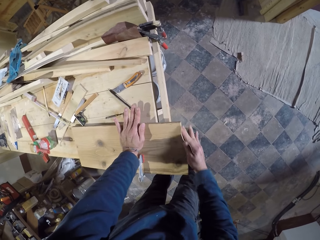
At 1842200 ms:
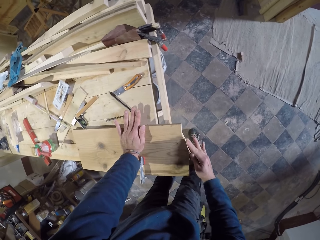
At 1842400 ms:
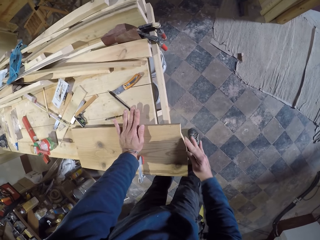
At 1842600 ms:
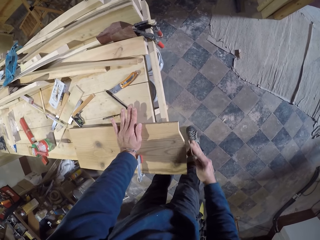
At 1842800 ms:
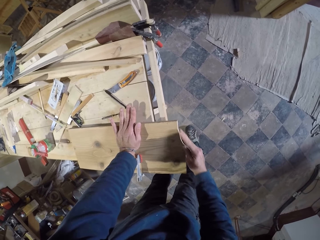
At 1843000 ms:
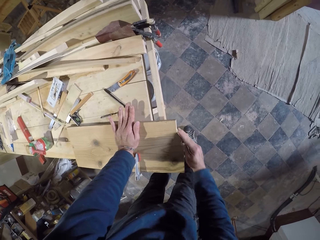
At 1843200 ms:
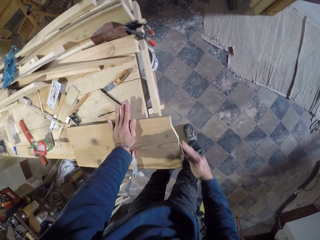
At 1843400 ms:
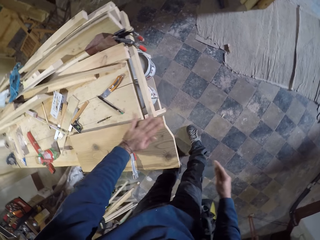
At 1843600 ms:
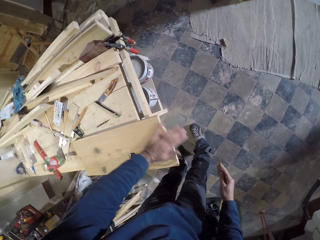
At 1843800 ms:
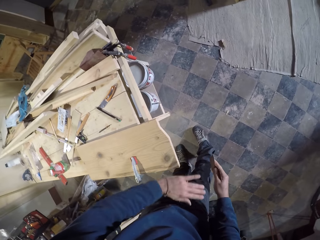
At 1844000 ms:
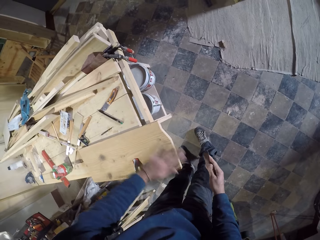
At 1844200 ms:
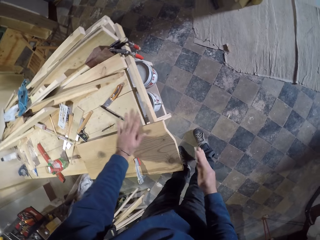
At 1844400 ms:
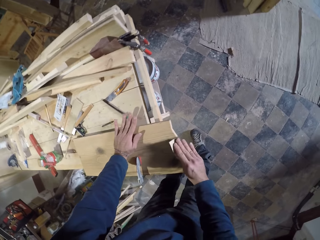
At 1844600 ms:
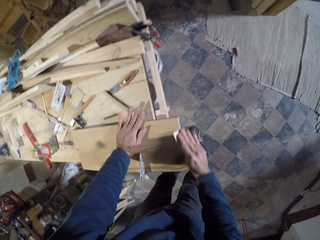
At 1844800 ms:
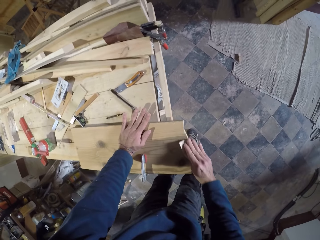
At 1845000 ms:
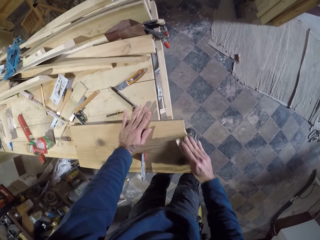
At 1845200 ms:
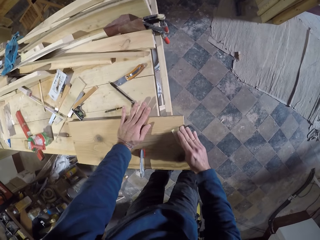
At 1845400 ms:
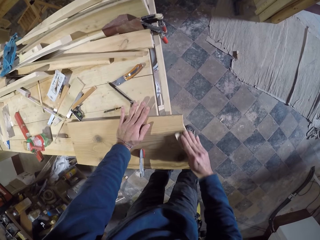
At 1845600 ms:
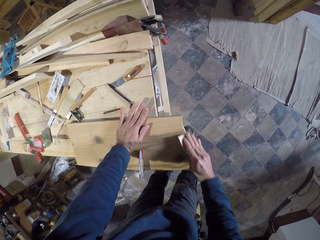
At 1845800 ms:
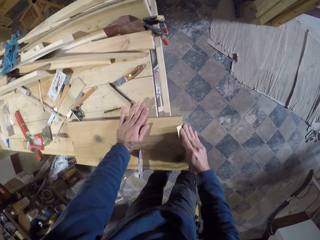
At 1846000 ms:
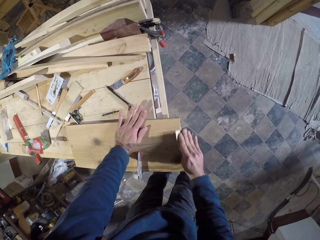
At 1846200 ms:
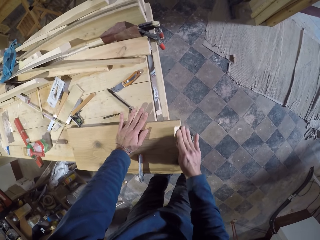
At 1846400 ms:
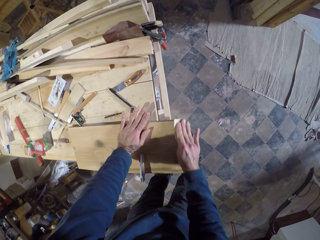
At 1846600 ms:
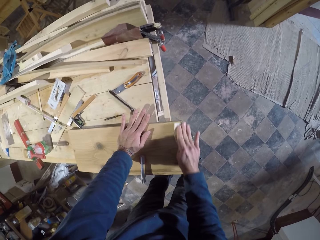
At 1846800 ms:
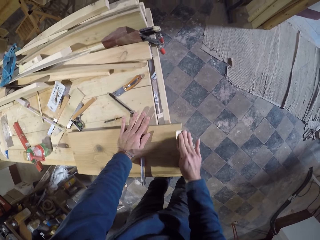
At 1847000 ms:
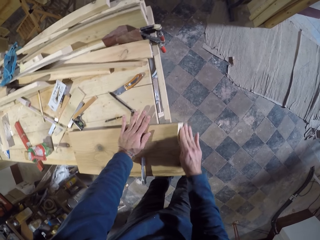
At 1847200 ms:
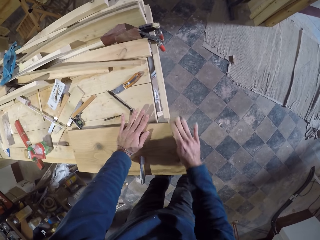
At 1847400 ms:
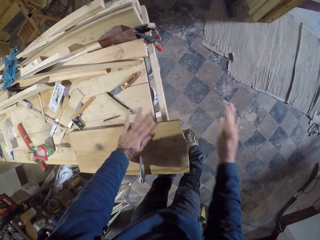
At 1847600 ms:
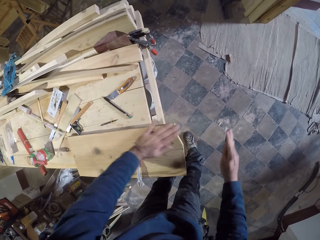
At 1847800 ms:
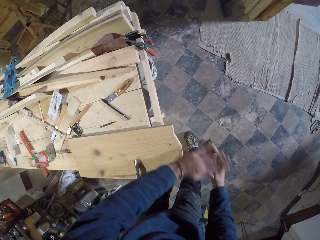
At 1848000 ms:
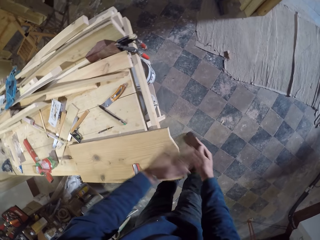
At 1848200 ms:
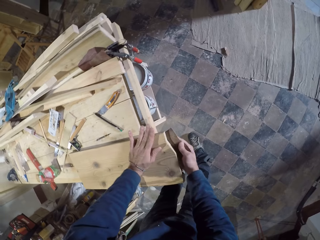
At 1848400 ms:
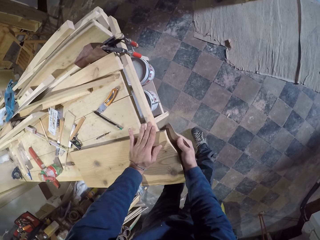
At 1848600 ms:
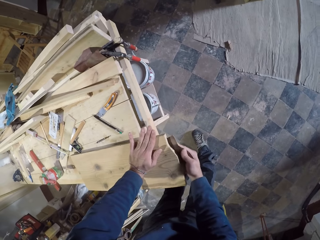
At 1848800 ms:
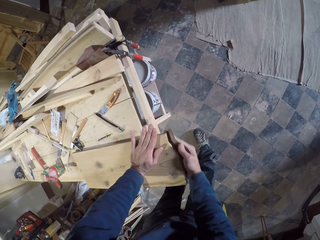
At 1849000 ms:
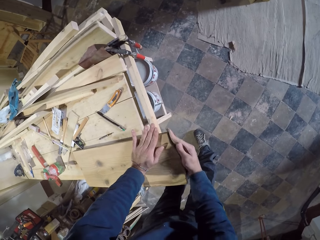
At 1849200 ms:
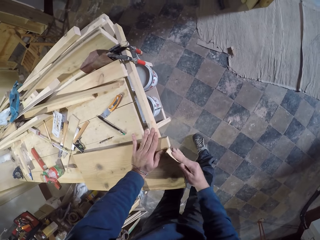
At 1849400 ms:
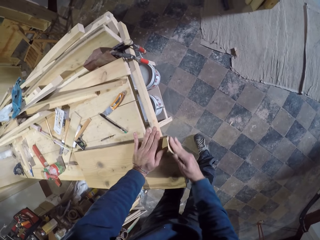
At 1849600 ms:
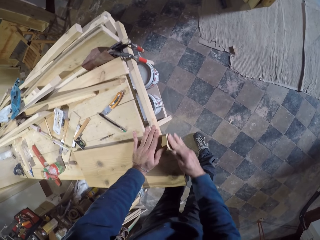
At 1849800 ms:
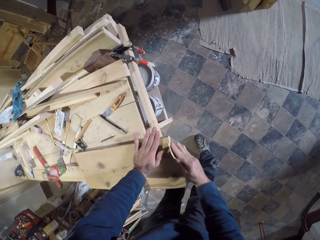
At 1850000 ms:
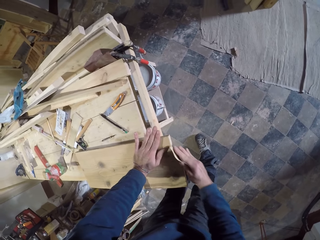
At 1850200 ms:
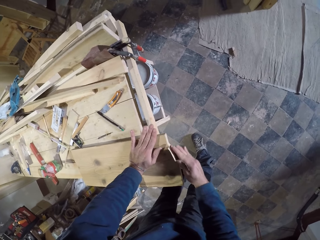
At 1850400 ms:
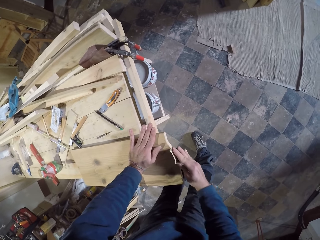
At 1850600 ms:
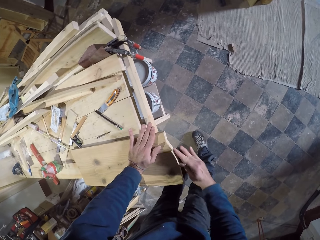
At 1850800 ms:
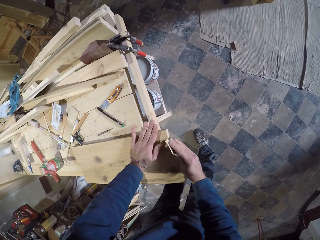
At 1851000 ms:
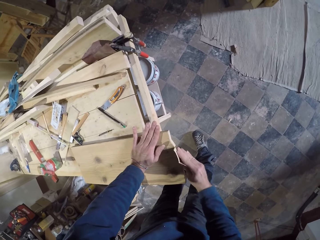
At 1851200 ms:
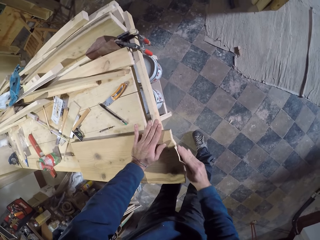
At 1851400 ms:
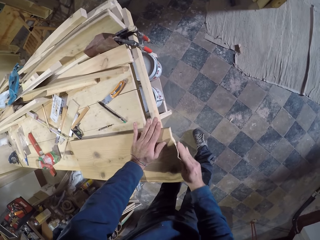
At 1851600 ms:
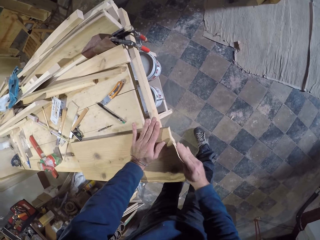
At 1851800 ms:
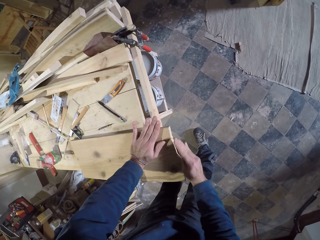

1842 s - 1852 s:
The camera wearer wipes the edge of the plank or block of wood with his left hand. He polishes the edge of the plank with the sandpaper in his right hand. He places the sandpaper on the block of wood. He wipes the edge of the plank with his left hand. He polishes the edge of the plank with the sandpaper in his right hand. He places the sandpaper on the block of wood.

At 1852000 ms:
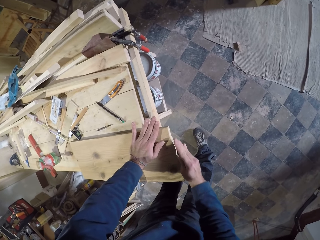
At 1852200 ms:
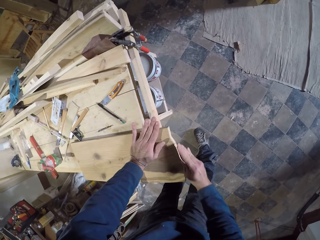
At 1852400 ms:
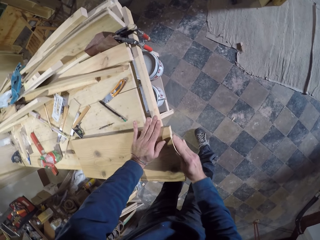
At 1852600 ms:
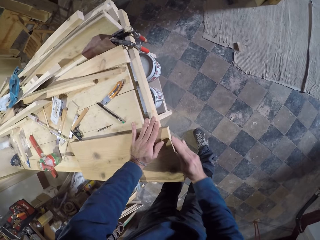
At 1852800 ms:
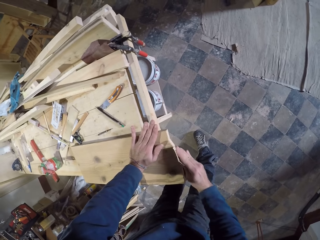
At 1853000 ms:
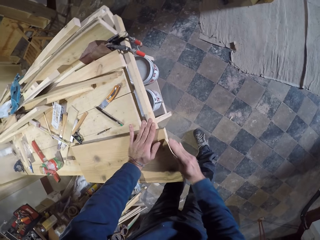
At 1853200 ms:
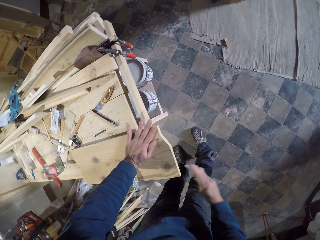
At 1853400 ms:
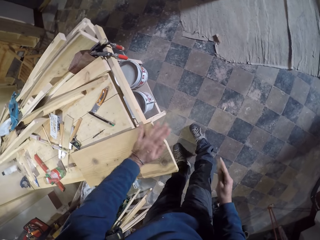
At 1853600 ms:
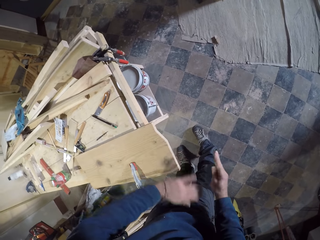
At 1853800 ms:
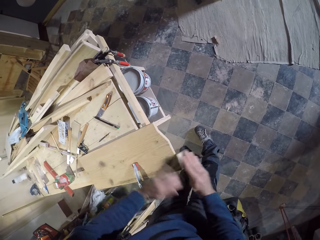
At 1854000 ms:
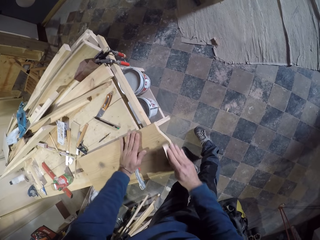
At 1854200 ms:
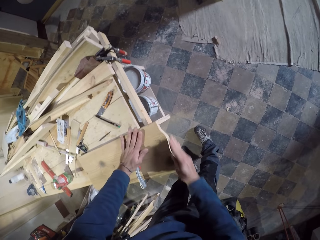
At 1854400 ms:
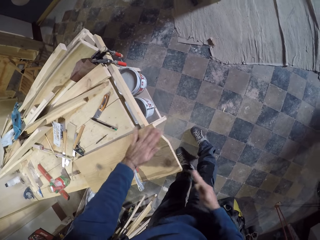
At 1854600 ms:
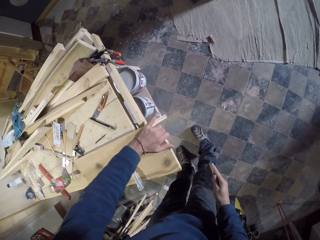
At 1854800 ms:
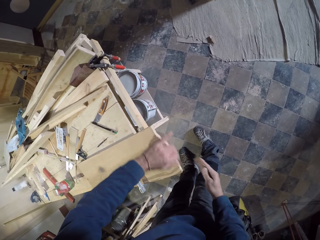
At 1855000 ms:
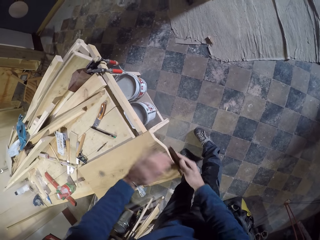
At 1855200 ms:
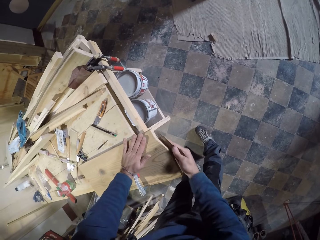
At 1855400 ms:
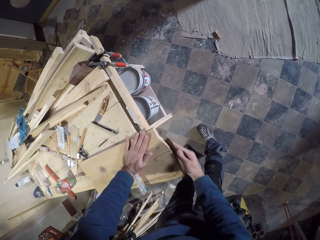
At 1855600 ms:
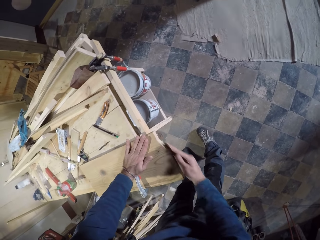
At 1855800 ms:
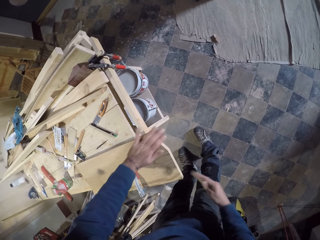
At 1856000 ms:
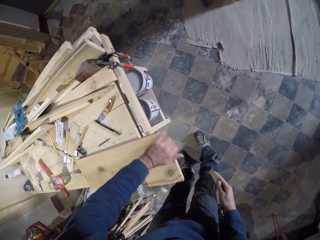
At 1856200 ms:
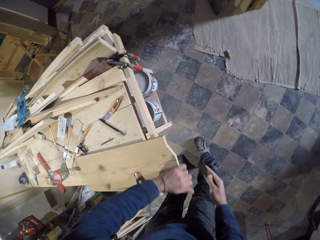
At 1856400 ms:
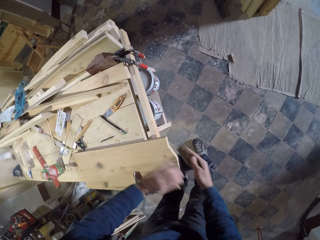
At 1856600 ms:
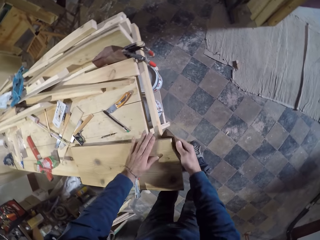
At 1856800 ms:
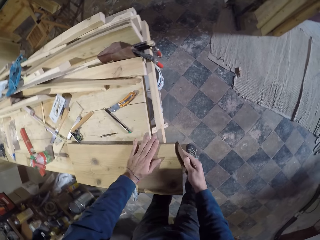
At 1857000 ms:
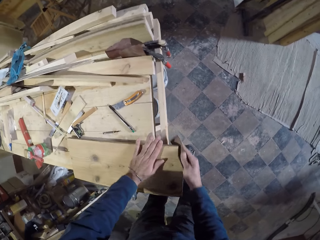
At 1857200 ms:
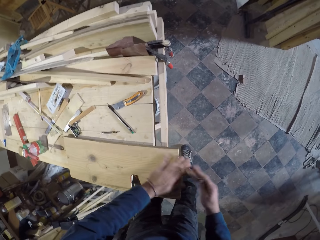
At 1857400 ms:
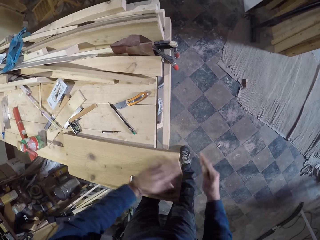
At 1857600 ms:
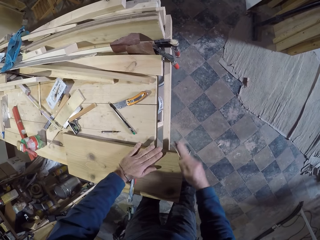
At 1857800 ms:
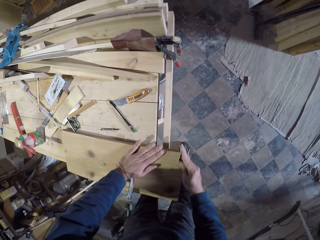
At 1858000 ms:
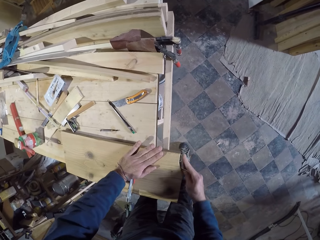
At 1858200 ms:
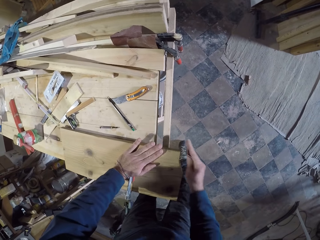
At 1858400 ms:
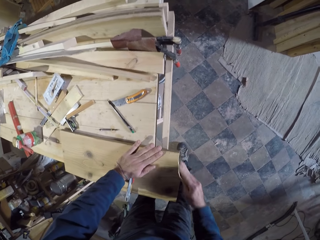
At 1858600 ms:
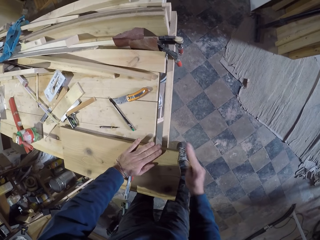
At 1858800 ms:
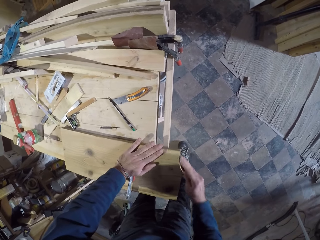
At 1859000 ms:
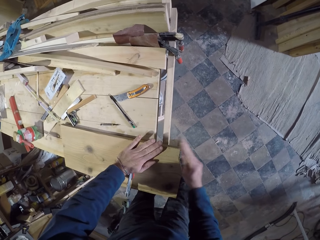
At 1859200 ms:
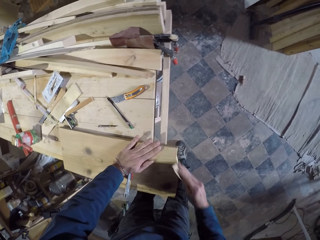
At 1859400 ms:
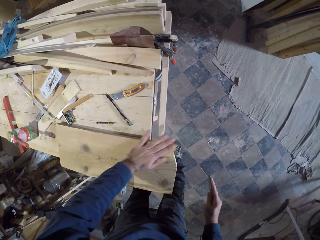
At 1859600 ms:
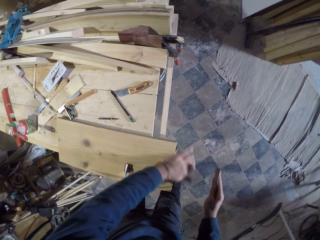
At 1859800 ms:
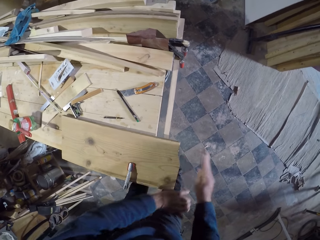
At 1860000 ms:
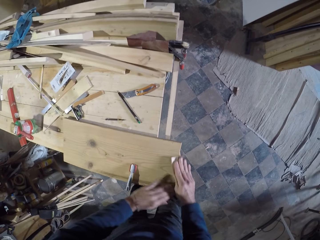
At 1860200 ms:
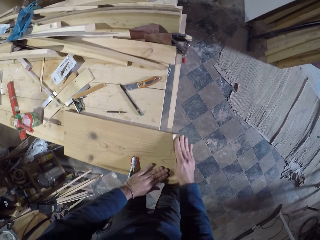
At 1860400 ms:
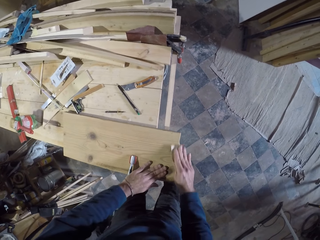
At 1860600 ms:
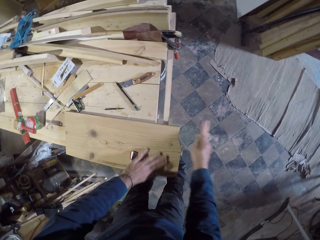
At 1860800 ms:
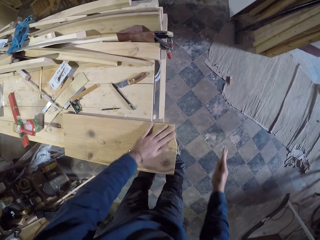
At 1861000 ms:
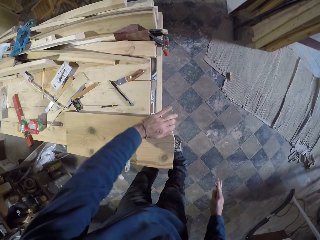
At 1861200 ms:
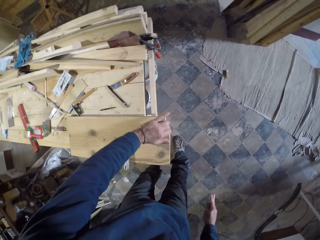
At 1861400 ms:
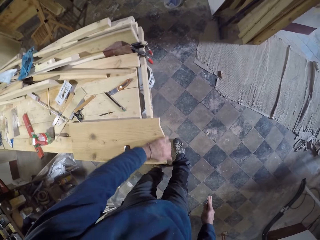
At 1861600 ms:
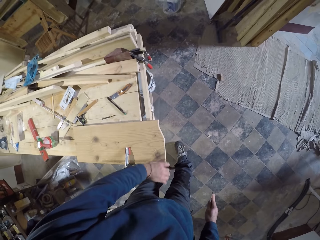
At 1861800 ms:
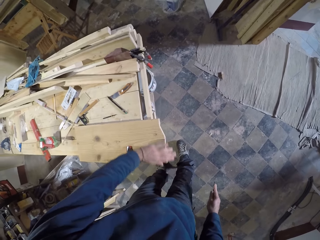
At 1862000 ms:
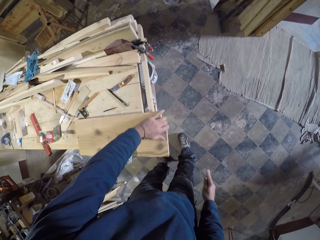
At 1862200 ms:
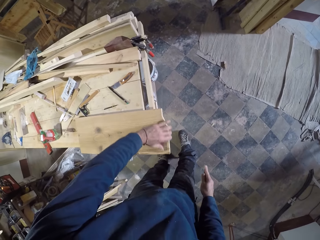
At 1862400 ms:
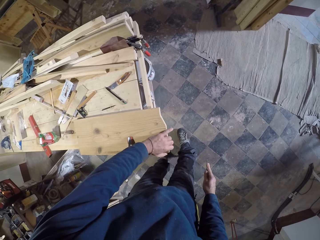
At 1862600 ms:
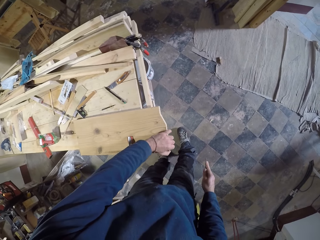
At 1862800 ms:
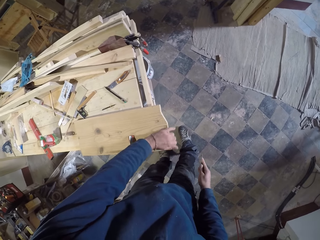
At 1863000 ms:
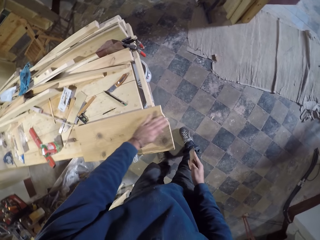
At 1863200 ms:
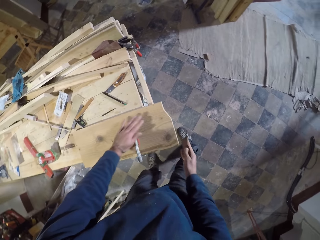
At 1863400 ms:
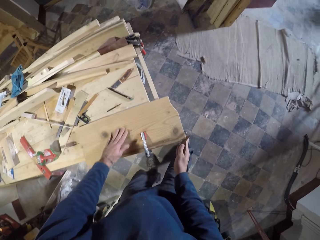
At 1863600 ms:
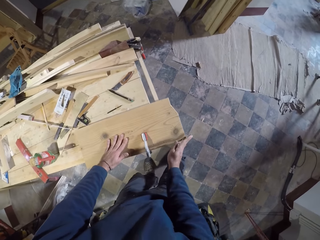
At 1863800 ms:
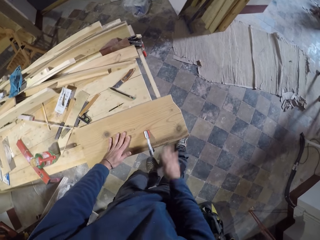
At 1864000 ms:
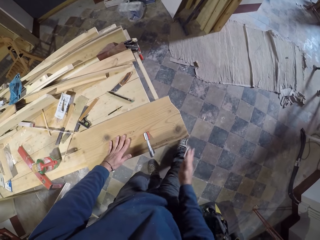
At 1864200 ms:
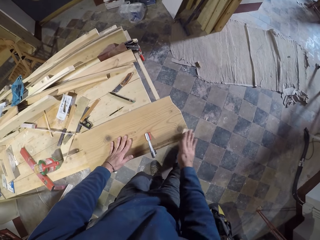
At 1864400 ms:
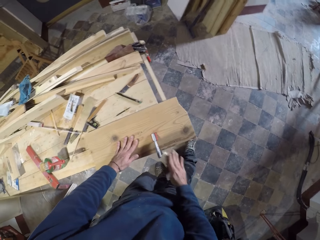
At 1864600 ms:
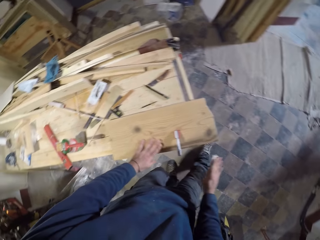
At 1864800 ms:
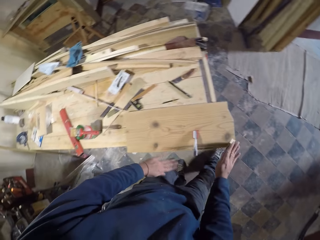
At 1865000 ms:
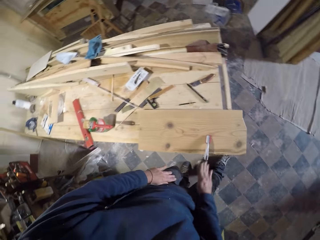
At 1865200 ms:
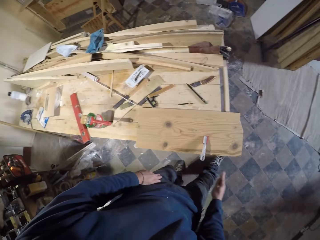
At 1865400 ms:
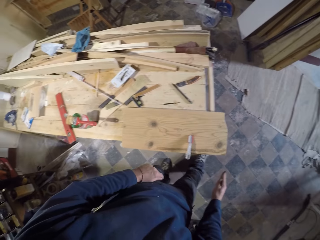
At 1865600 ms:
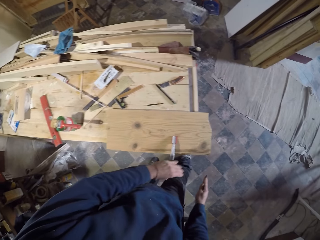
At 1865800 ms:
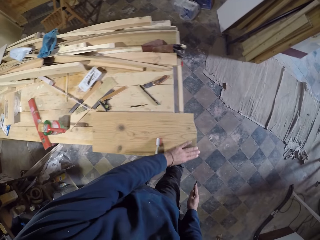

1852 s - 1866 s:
The camera wearer wipes the edge of the plank or block of wood with his left hand. He polishes the edge of the plank with the sandpaper in his right hand. He places the sandpaper on the block of wood. He wipes the edge of the plank with his left hand. He places the sandpaper on the block of wood. He polishes the edge of the plank with the sandpaper in his right hand. He wipes the edge of the plank with his left hand. He polishes the edge of the plank with the sandpaper in his right hand. He places the sandpaper on the block of wood. He wipes the block of wood with his left hand. He places the sandpaper on the block of wood. He smoothens the block of wood with the sandpaper. He wipes the edge of the plank with his left hand. He places the sandpaper on the block of wood. He polishes the edge of the plank with the sandpaper in his right hand. He wipes the edge of the plank with his left hand. He places the sandpaper on the block of wood. He polishes the edge of the plank with the sandpaper in his right hand.
